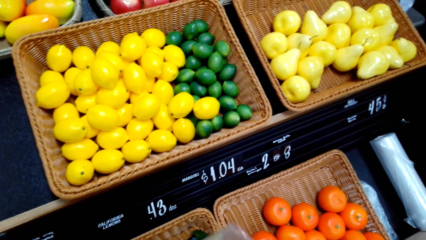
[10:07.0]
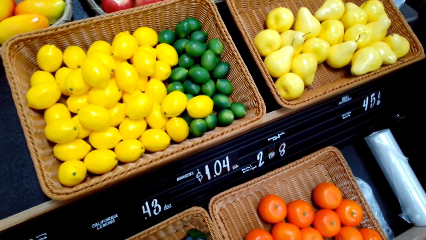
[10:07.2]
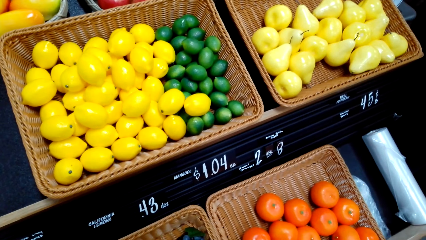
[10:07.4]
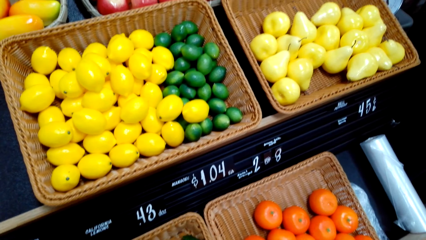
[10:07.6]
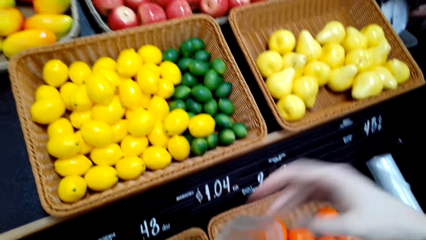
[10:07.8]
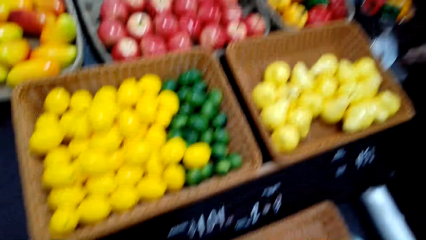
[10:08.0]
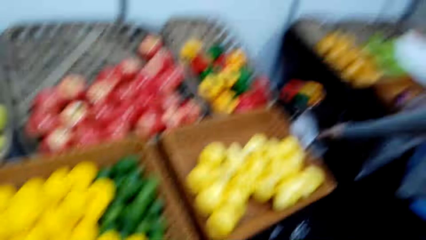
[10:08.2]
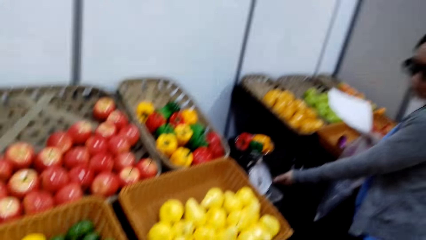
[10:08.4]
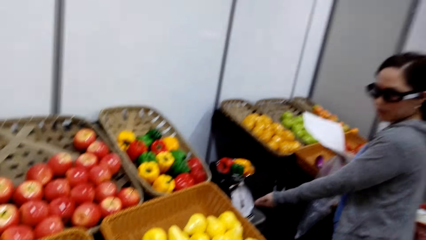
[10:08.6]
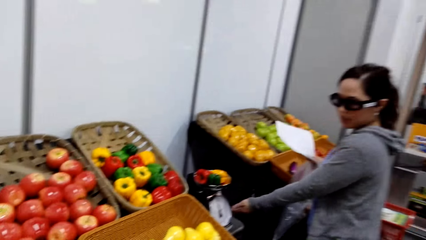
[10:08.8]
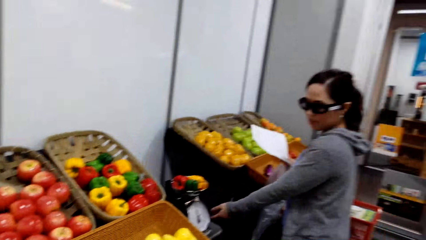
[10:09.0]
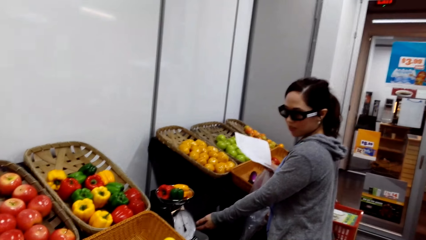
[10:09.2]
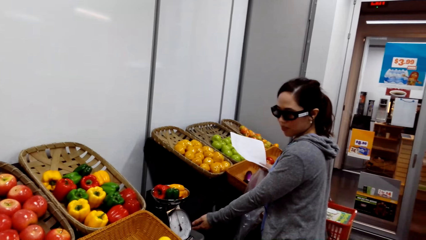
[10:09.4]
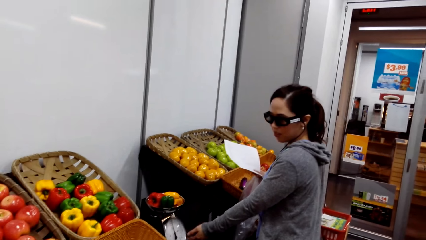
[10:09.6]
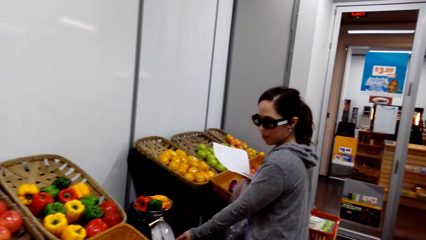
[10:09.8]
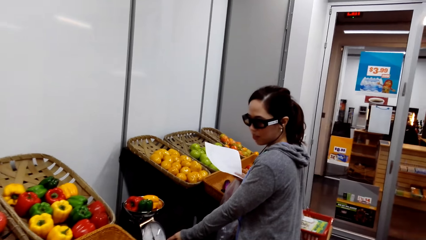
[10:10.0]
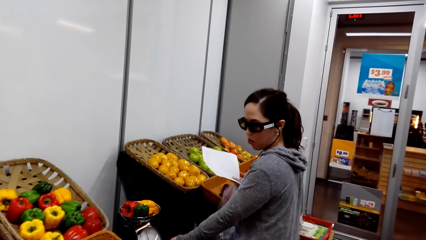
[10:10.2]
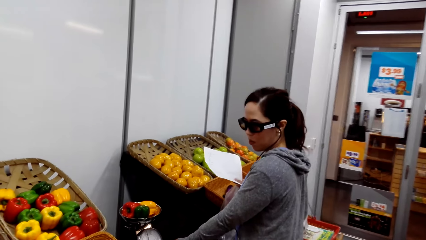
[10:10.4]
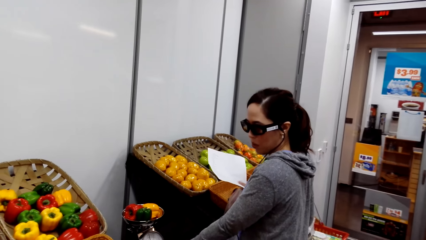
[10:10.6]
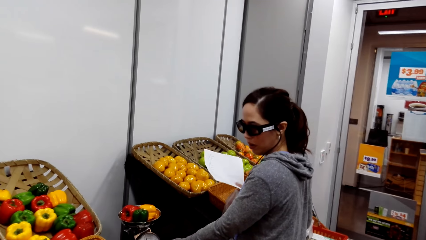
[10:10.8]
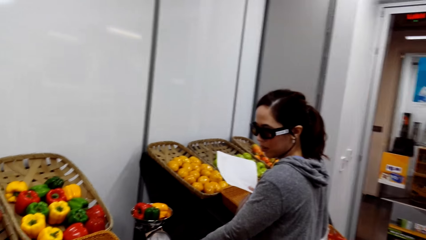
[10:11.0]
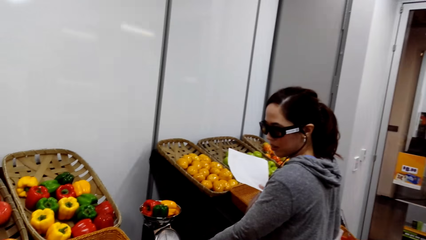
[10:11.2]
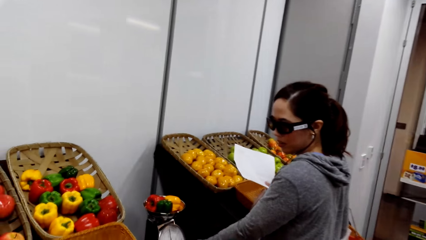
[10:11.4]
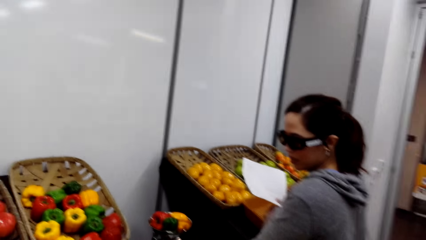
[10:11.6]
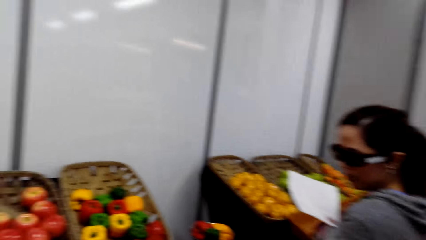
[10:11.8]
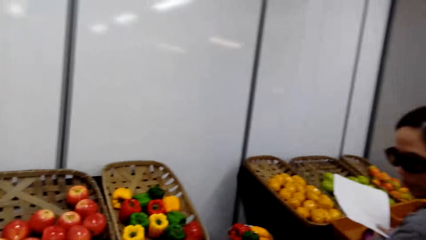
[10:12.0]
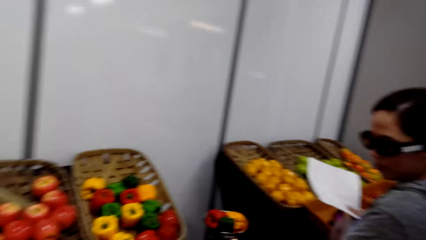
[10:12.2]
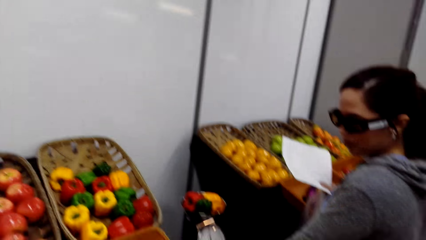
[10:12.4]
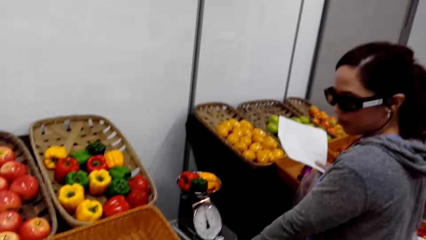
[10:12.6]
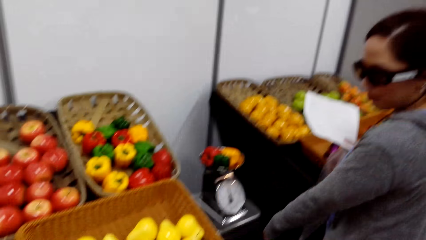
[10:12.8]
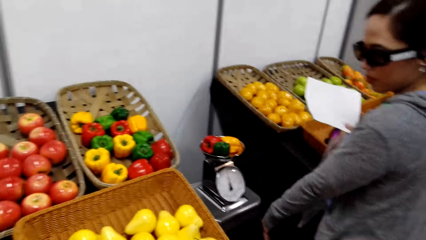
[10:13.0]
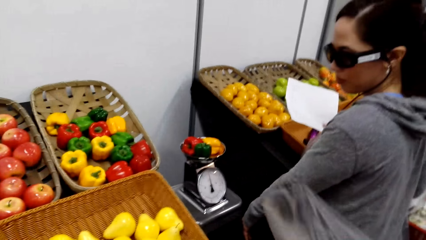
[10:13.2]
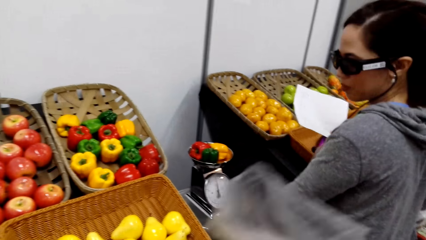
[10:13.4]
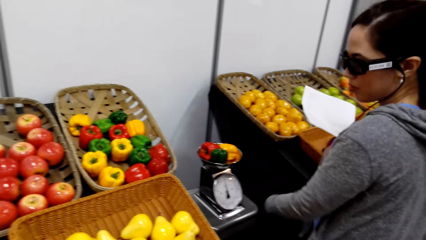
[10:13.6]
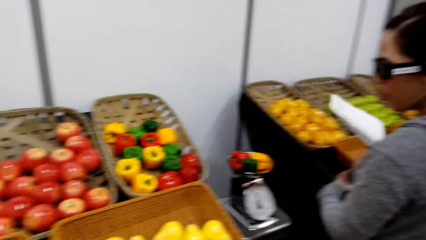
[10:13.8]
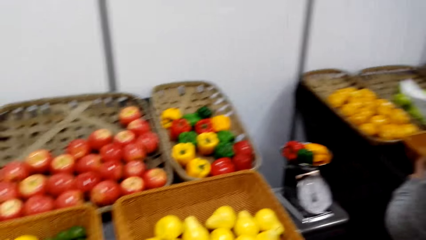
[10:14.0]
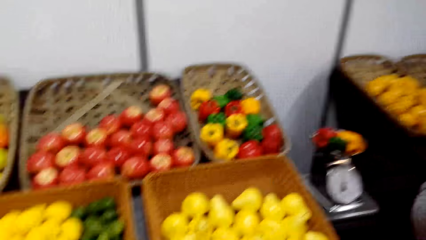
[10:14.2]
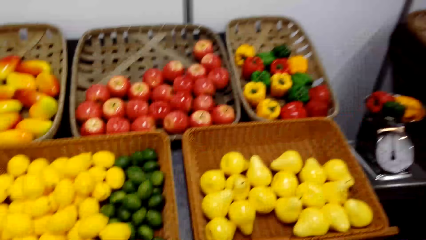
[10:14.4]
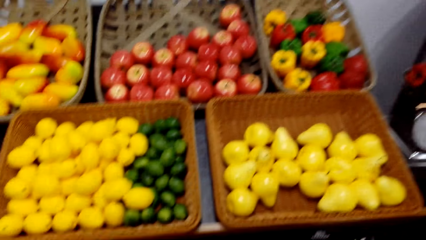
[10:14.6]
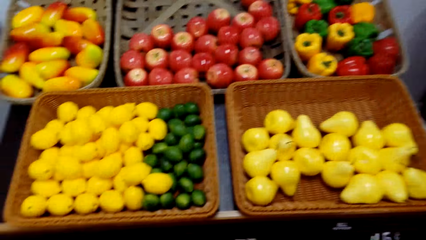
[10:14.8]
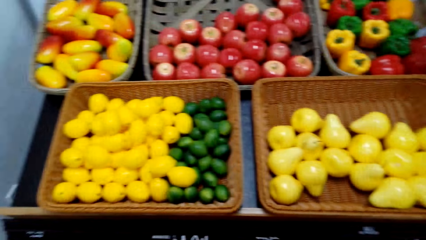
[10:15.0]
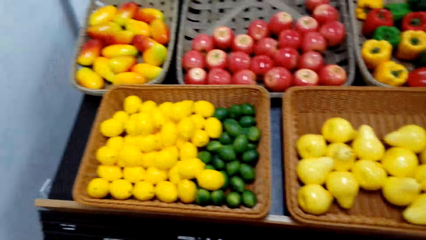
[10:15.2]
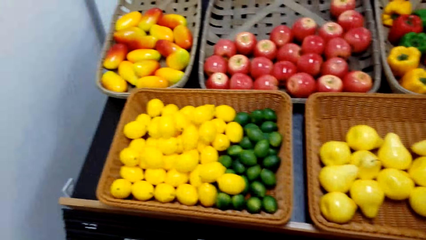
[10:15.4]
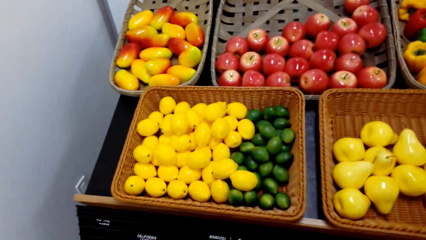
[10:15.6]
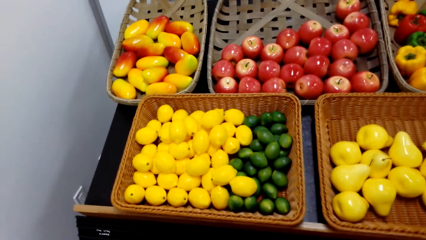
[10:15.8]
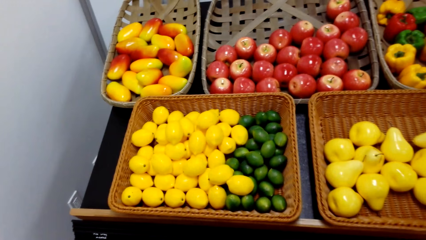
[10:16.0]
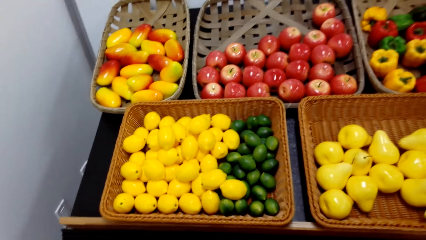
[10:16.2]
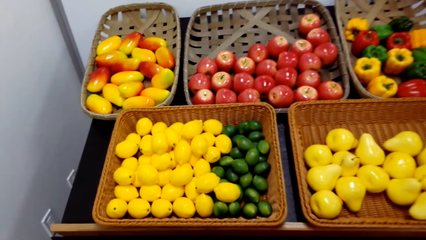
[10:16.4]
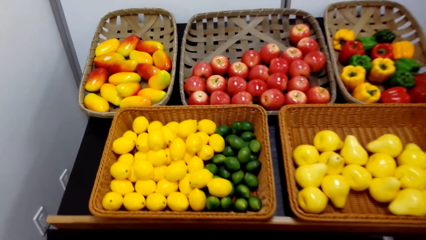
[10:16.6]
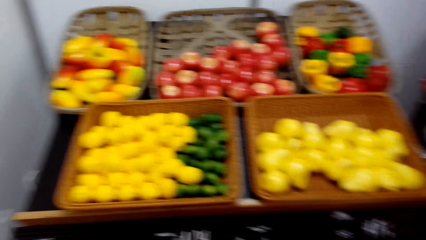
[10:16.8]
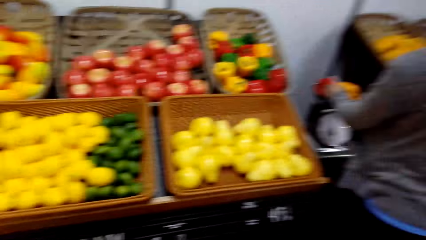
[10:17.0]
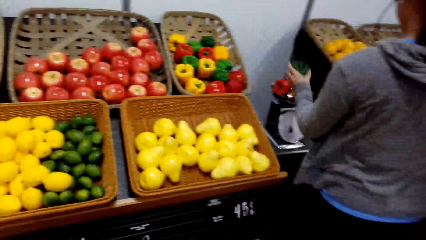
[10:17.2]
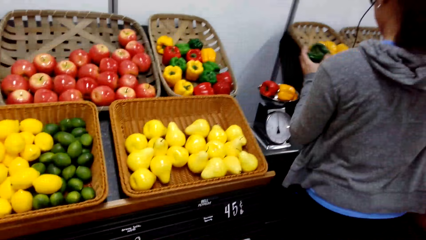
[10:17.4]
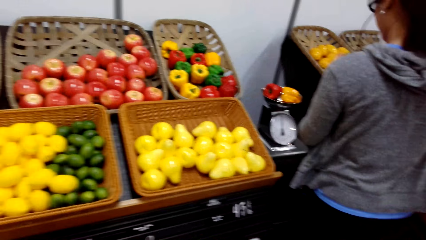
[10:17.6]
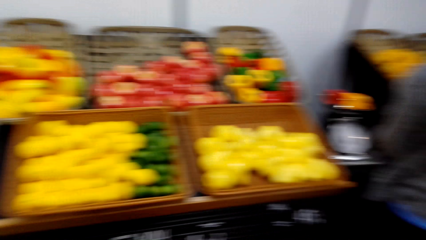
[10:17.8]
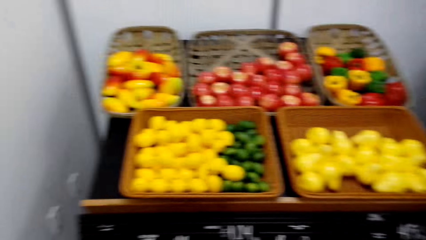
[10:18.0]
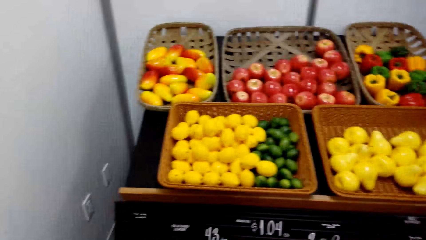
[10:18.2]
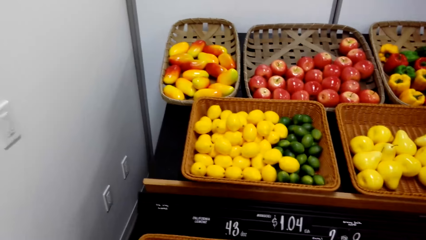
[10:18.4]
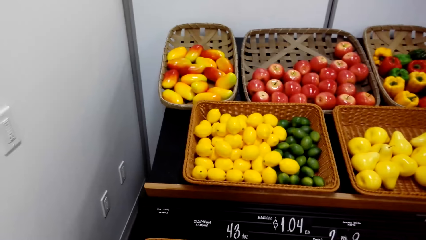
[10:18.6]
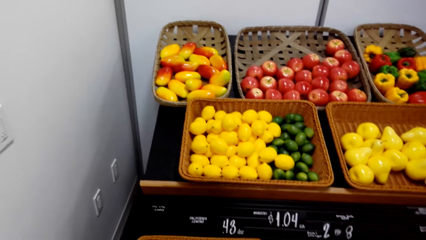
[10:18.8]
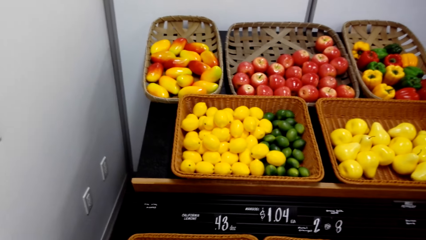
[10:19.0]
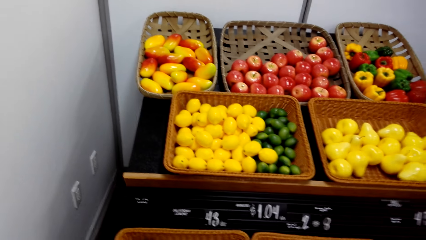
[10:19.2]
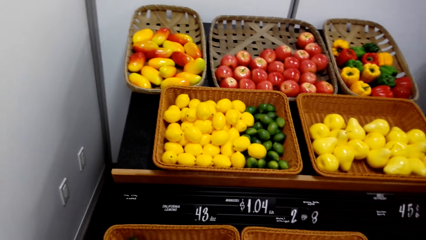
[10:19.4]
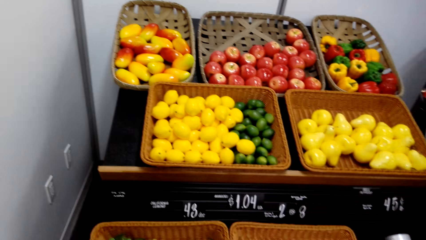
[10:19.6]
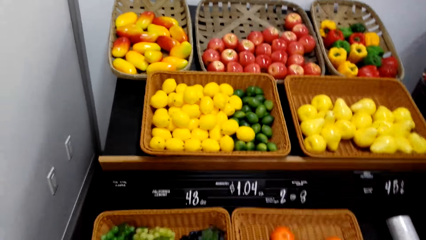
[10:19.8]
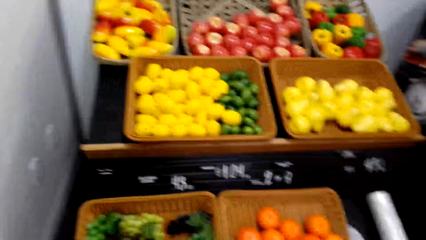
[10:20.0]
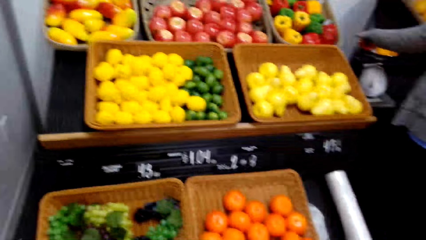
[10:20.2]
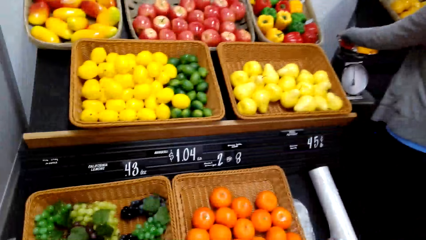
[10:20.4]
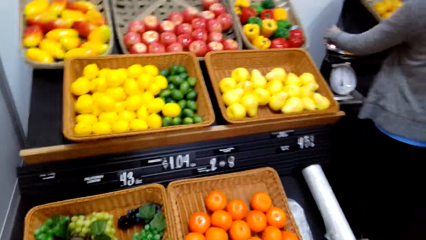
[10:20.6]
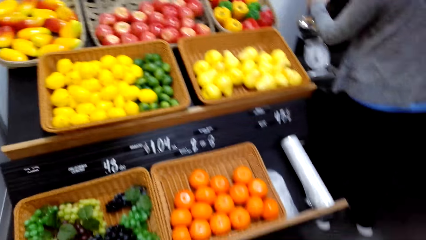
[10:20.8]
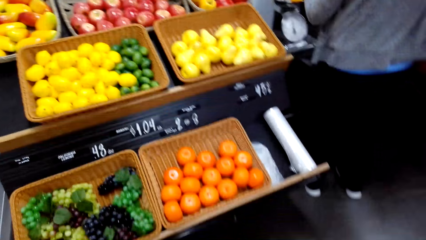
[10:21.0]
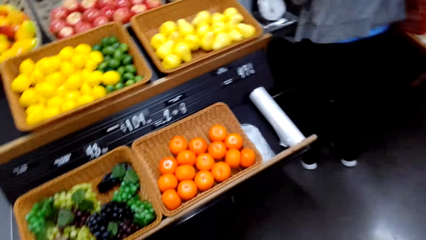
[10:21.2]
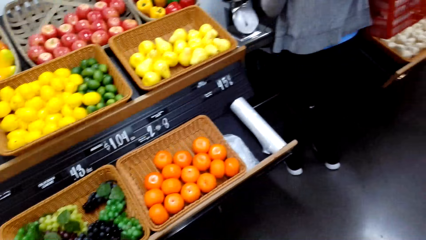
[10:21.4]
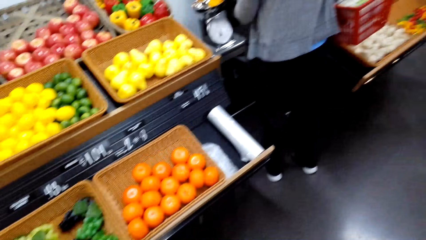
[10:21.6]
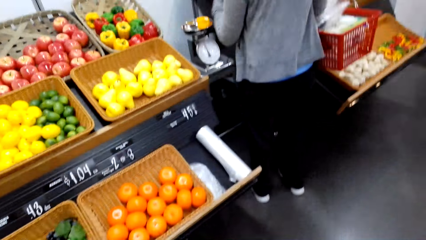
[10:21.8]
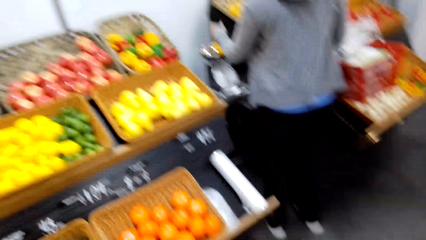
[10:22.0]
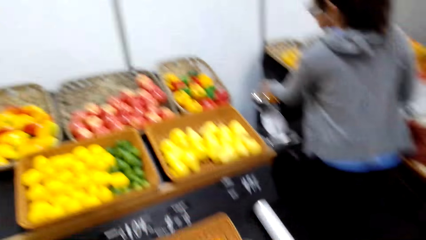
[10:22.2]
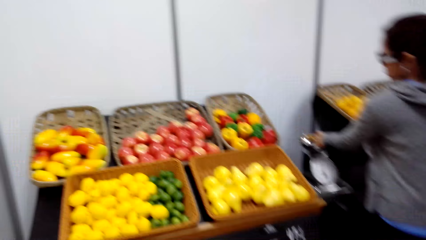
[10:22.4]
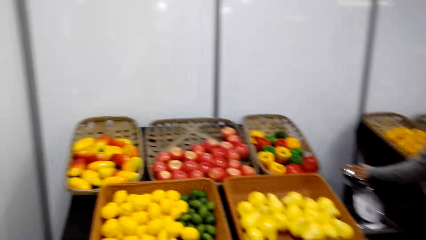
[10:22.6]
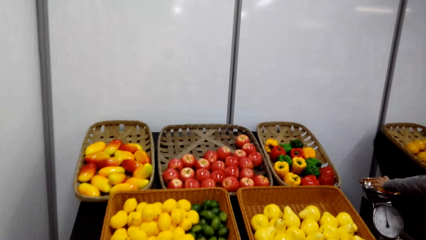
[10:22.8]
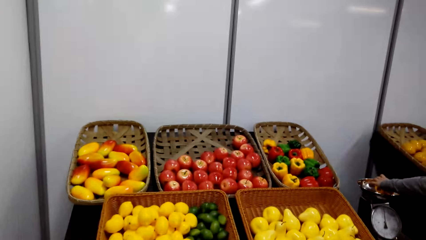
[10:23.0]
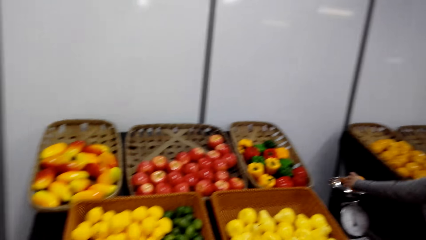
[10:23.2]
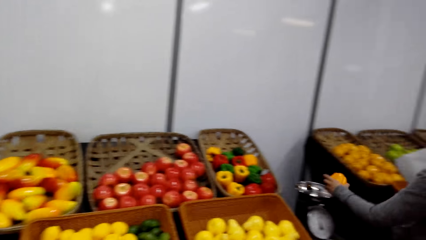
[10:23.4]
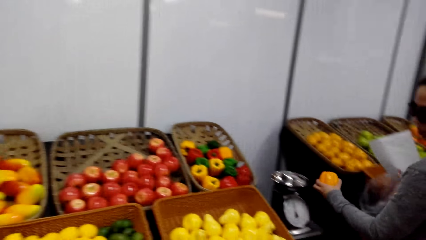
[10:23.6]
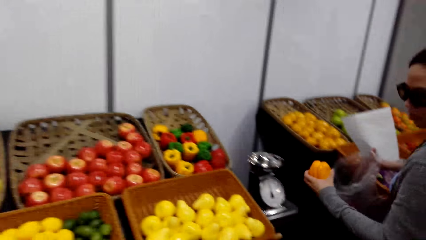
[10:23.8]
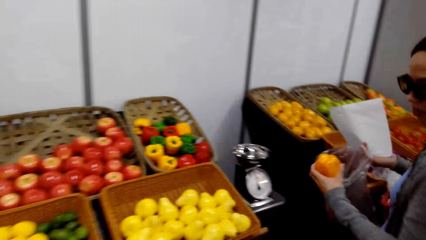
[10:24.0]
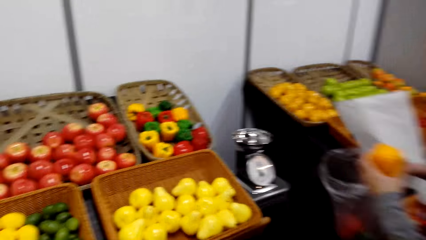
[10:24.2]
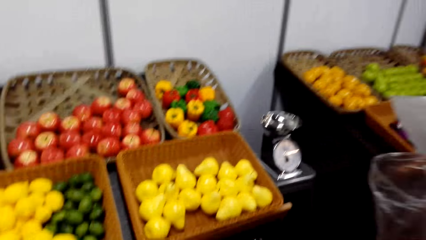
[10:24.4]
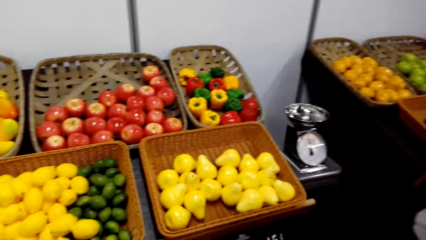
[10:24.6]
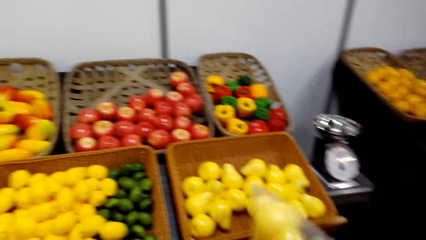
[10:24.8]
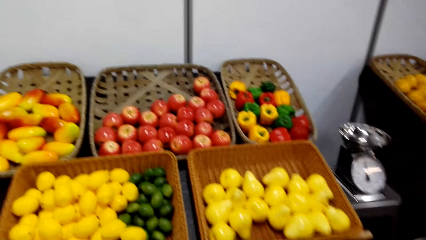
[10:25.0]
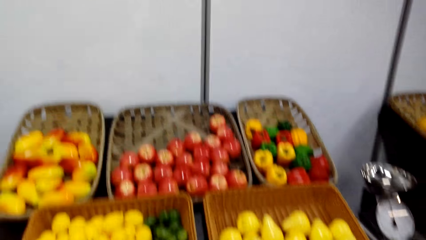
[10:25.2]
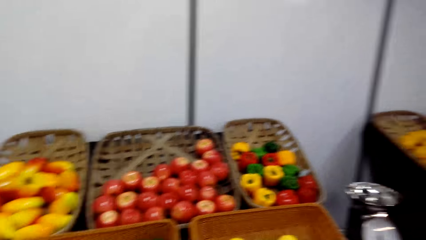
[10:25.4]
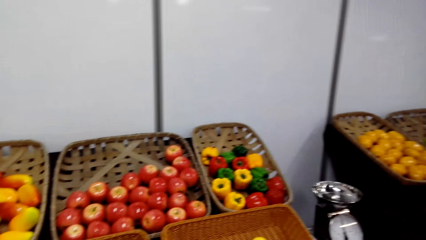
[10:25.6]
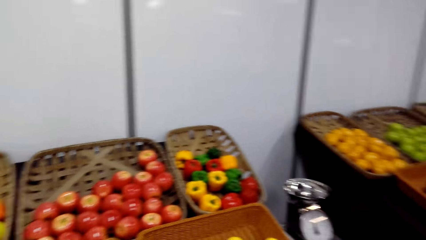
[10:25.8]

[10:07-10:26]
A woman points towards the kitchen weighing scale. The camera wearer adjusts a plastic paper. They hold a plastic bag. The woman adjusts the left hand. The camera wearer looks around the fruit baskets. The woman packs the peppers. The camera wearer picks up bell peppers from the kitchen weighing scale.
